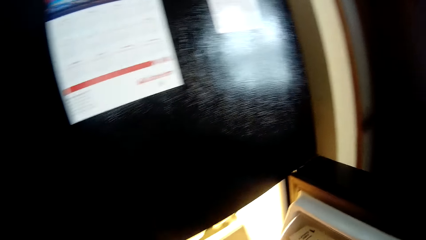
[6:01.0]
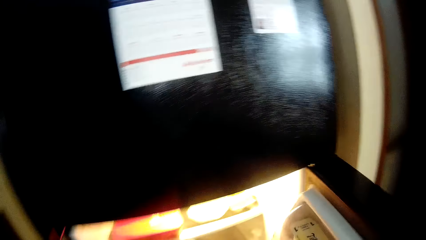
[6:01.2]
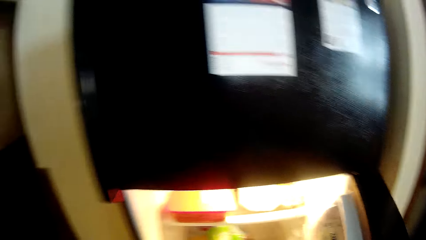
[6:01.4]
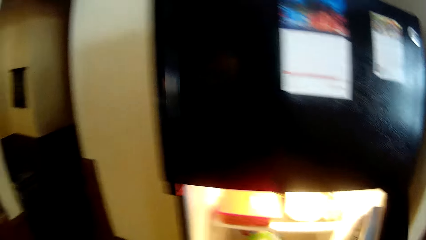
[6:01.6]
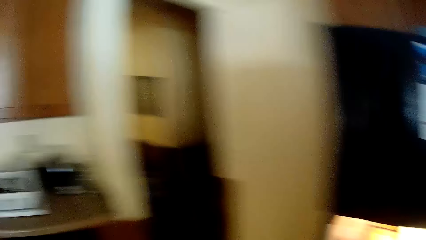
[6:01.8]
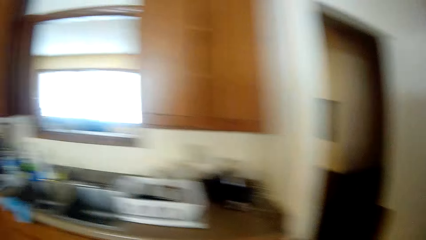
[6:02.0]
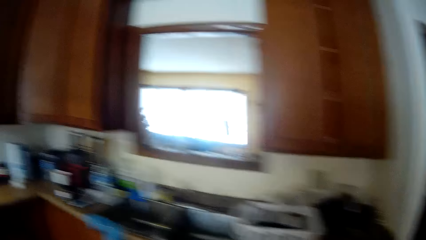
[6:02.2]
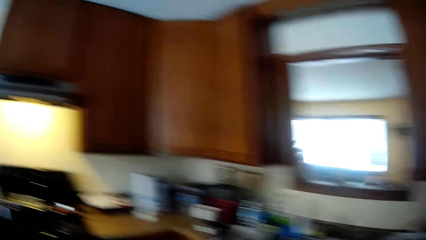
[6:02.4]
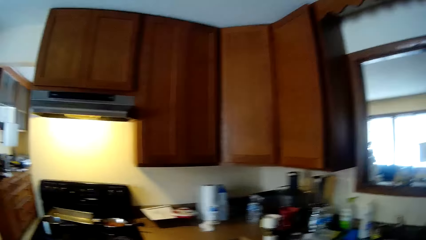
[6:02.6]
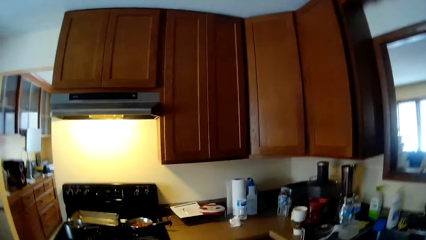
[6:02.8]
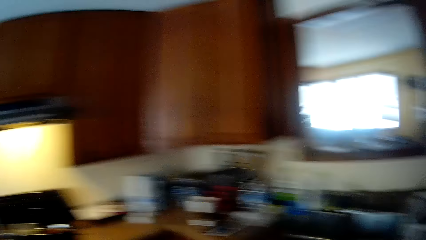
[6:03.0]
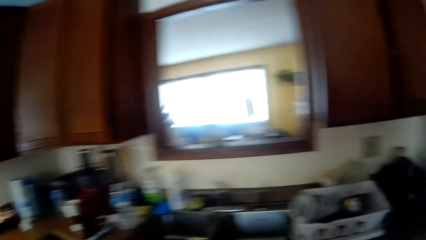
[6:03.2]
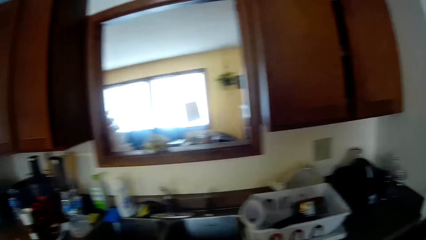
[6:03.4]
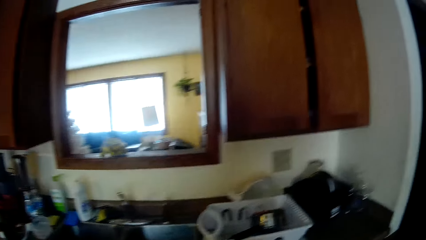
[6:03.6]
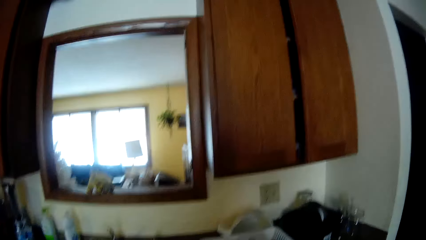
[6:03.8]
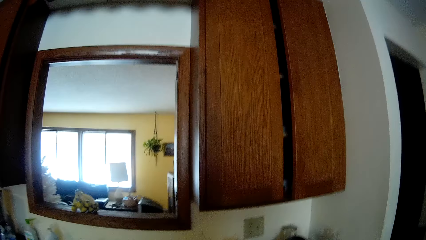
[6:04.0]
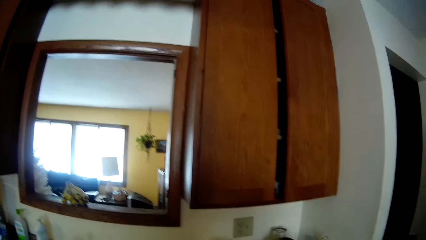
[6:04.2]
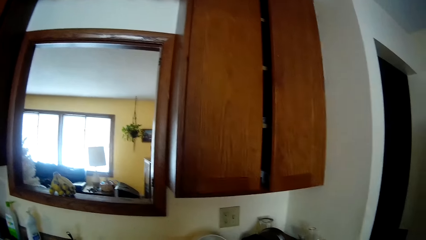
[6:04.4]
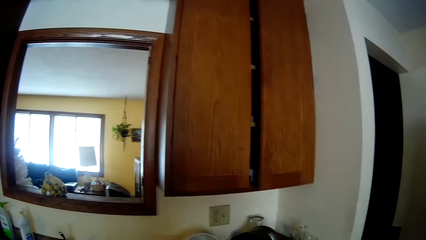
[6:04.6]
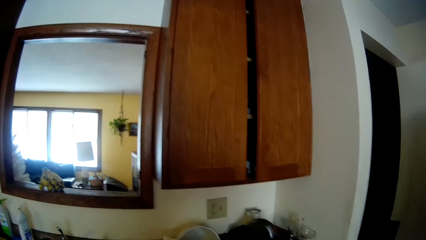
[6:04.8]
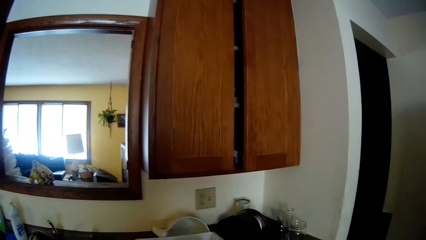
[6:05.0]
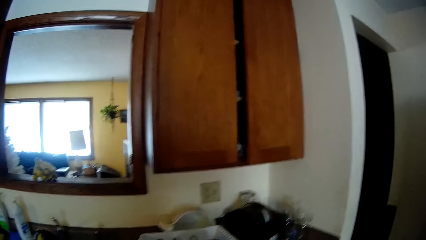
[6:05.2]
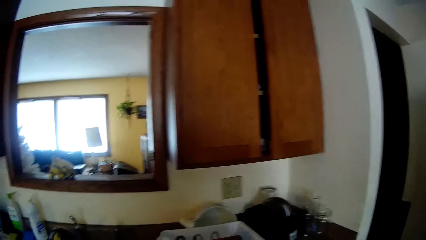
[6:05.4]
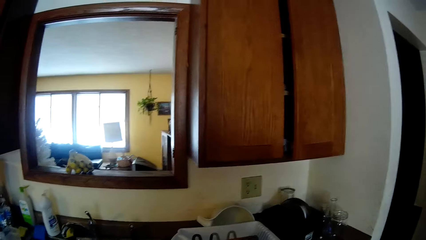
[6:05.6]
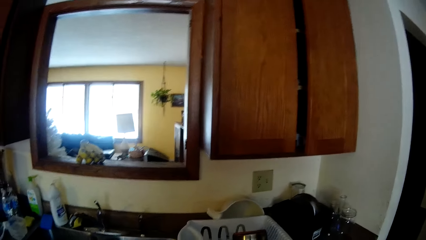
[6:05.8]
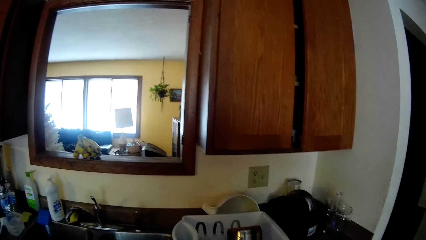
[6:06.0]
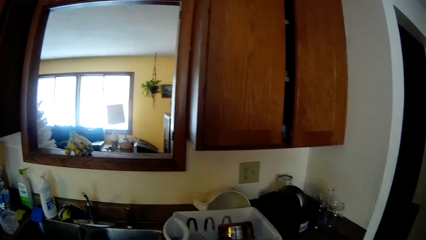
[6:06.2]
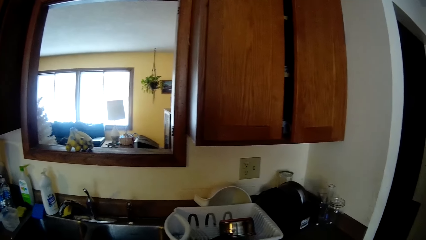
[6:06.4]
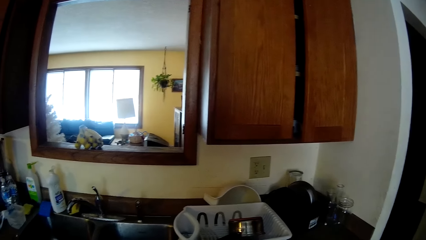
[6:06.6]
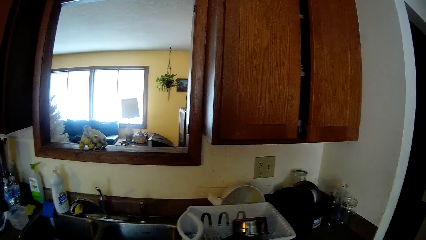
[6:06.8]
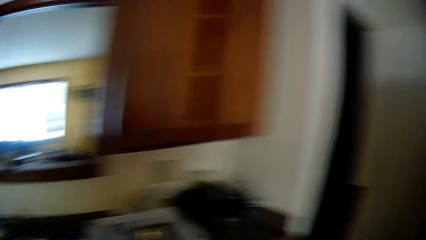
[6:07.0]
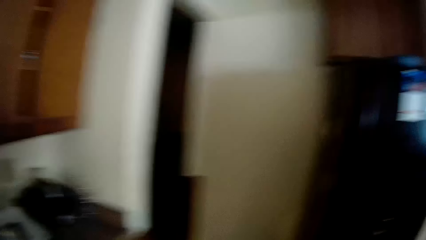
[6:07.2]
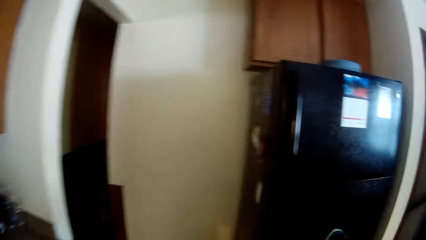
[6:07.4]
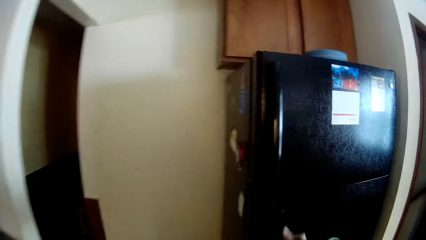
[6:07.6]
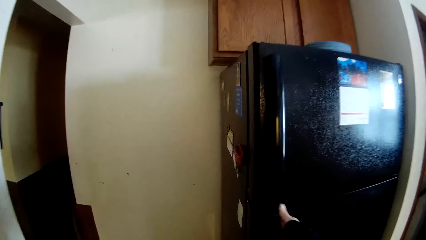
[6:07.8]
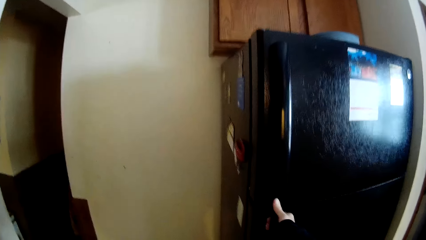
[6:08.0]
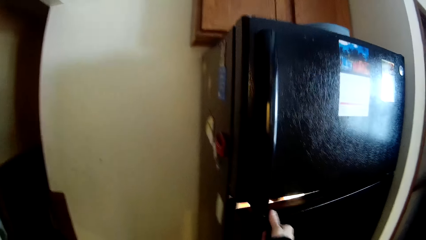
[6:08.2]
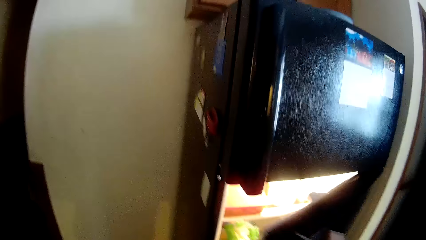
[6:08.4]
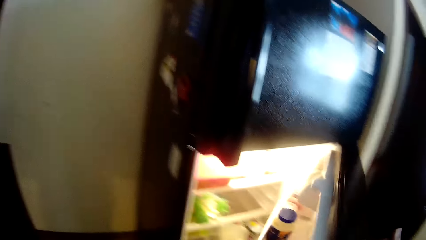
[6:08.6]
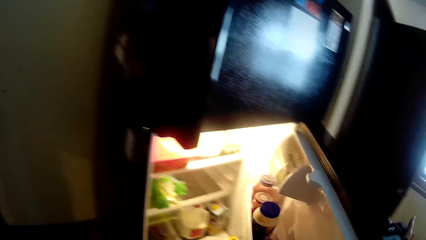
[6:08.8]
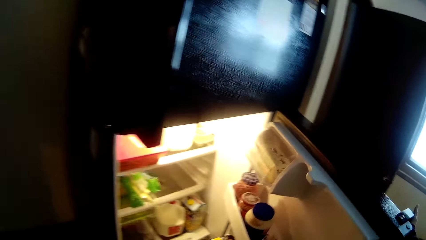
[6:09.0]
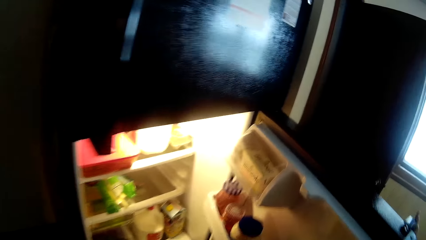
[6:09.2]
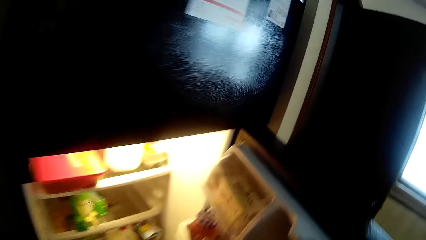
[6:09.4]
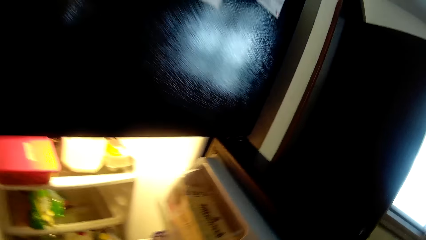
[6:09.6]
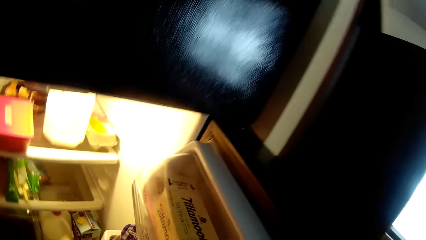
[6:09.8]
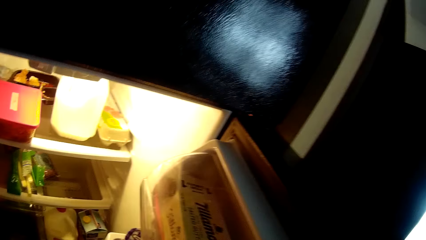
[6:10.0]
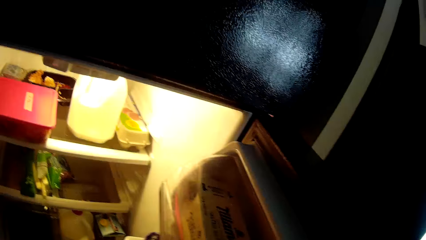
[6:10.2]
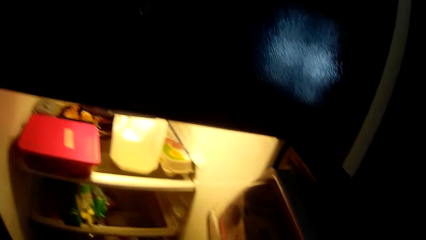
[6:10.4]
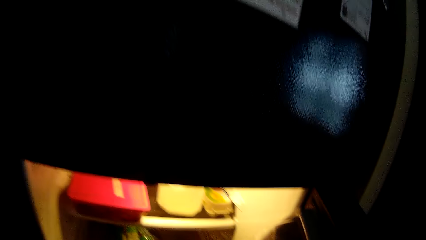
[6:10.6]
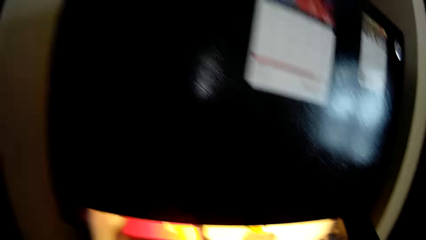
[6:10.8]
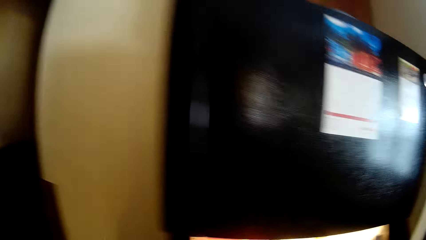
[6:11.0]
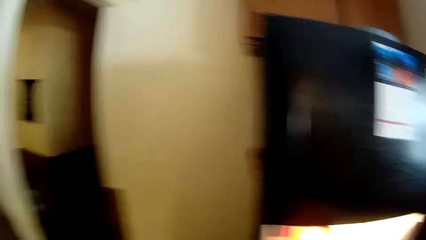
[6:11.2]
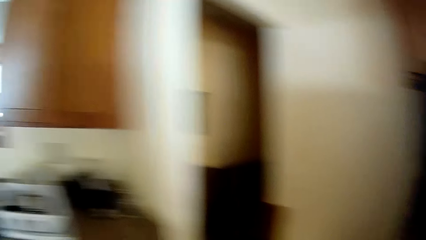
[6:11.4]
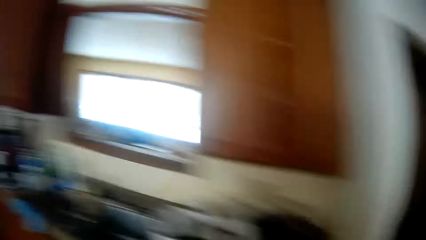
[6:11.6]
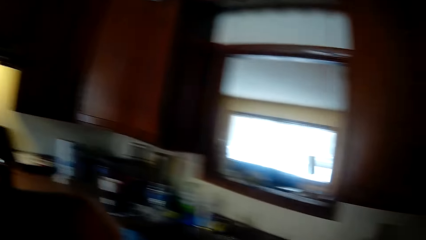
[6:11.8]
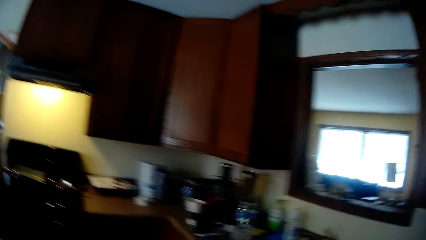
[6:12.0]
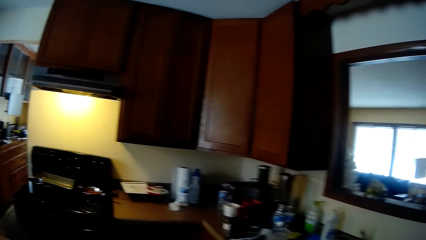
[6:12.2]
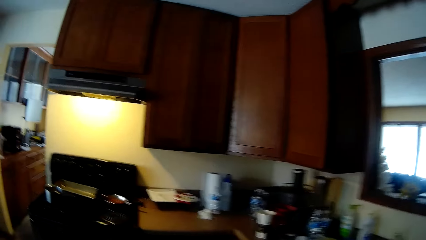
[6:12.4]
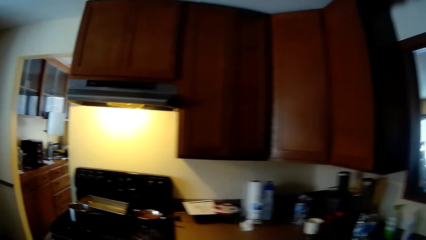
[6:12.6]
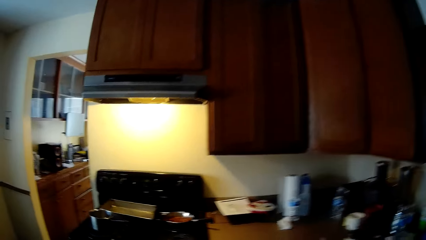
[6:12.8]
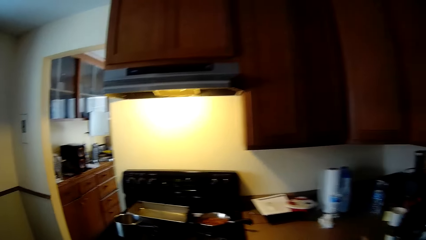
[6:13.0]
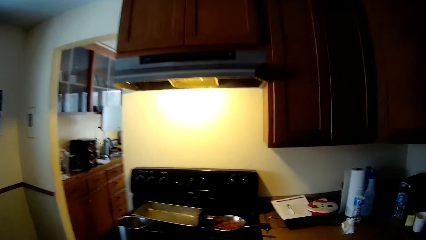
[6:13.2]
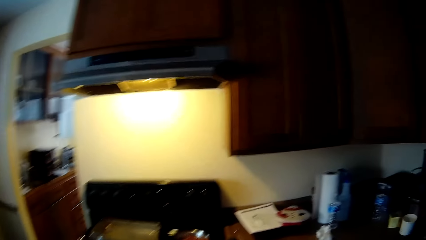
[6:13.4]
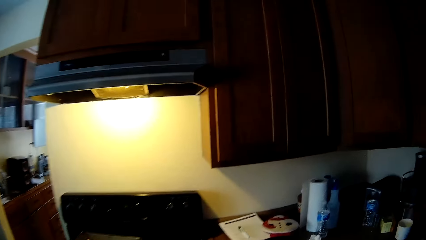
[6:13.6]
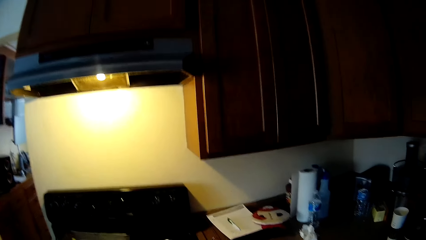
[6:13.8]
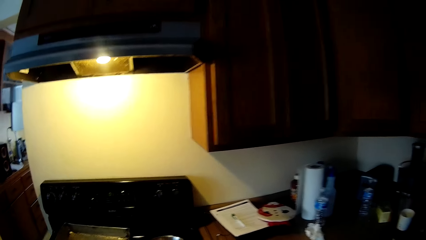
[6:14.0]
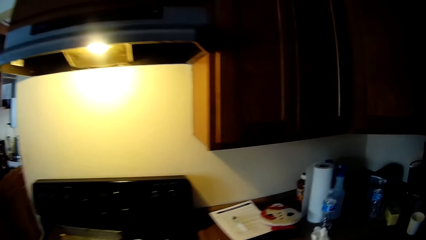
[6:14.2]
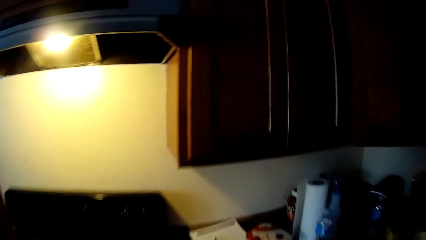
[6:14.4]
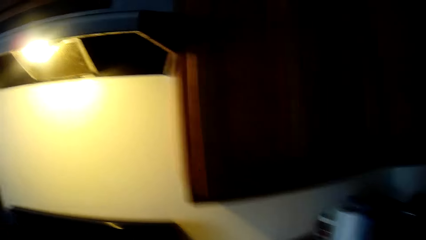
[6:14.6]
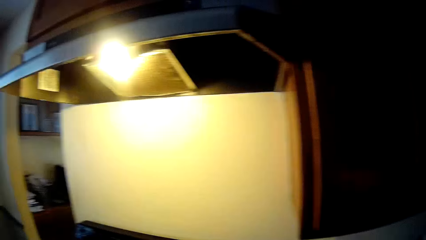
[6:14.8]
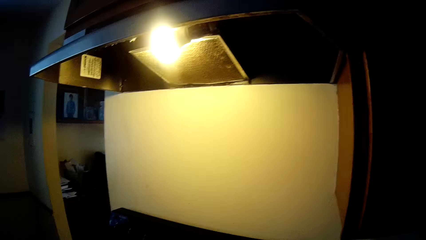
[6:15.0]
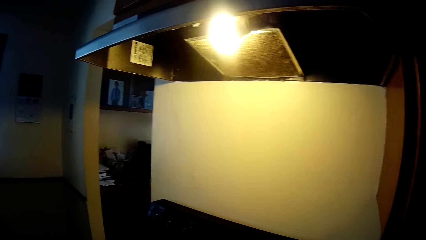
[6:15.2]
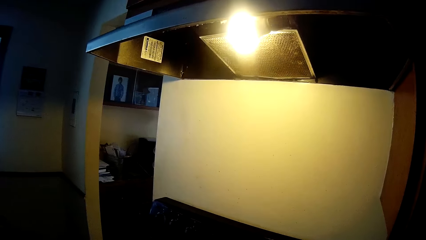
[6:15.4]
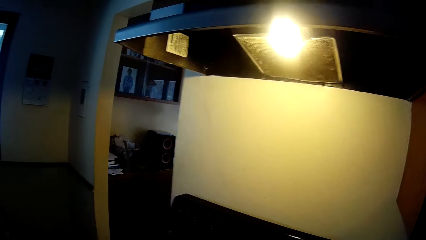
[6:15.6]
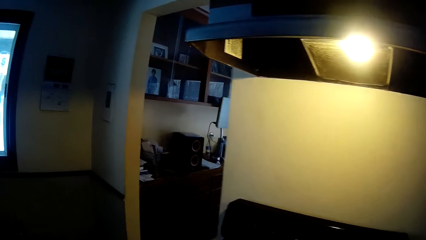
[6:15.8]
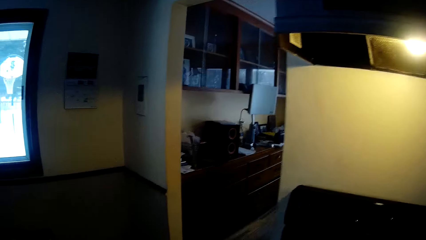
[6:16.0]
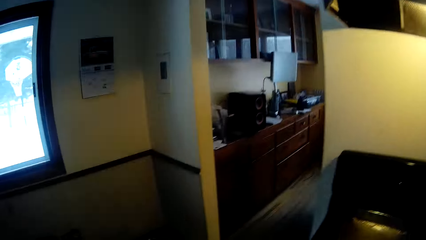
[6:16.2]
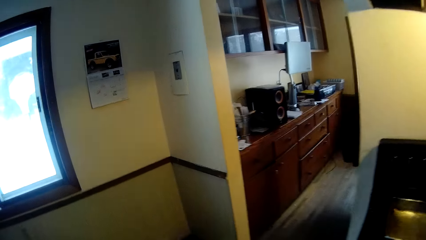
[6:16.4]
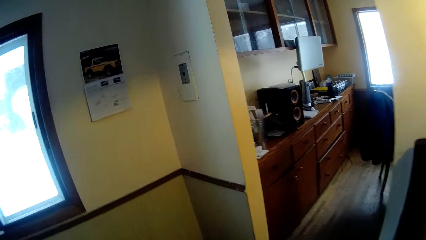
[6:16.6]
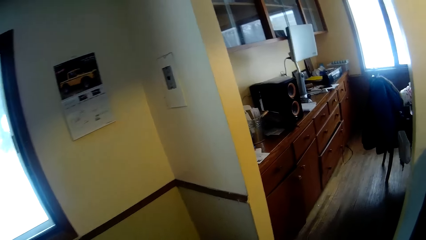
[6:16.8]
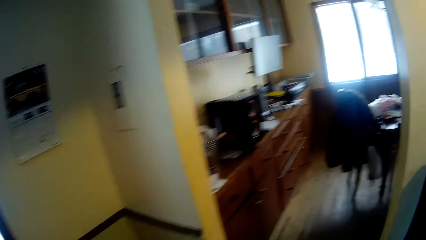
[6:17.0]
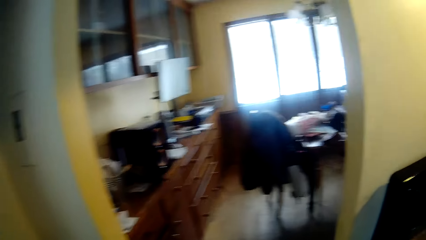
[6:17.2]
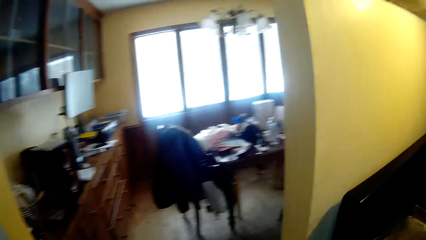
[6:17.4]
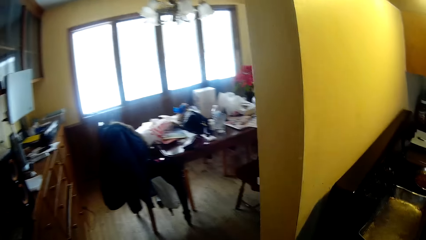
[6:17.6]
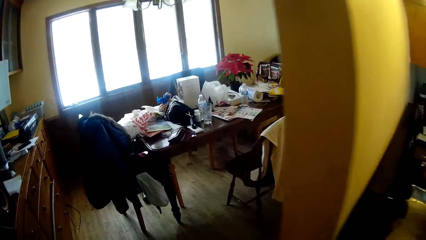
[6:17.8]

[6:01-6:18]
The camera wearer closes the fridge with his right hand. He moves close to the fridge. He looks around. He opens the fridge with his right hand. He takes something from the fridge.
